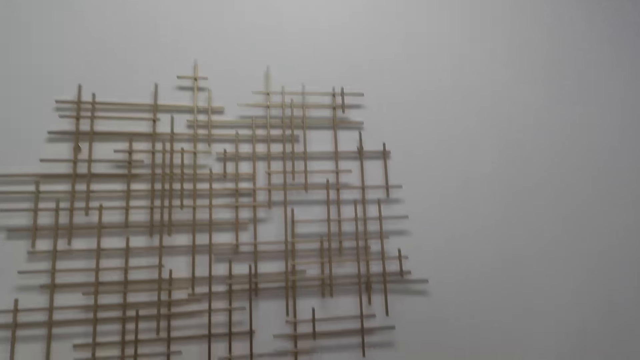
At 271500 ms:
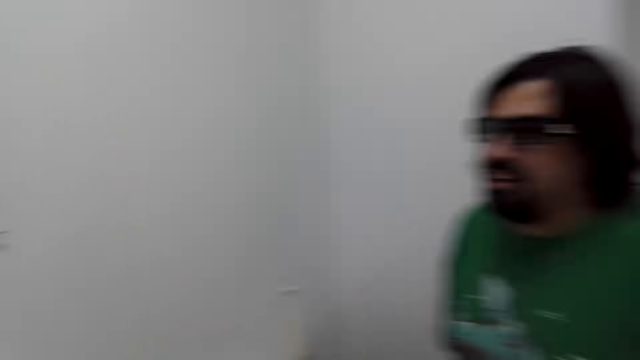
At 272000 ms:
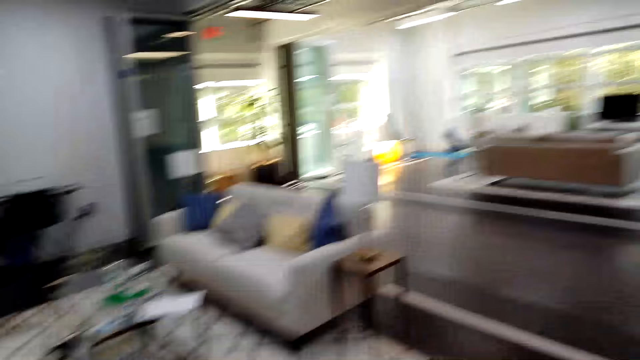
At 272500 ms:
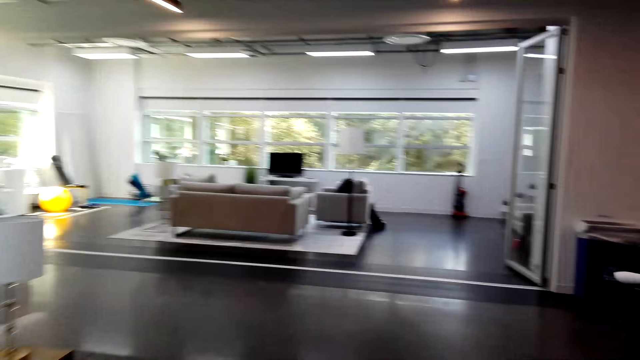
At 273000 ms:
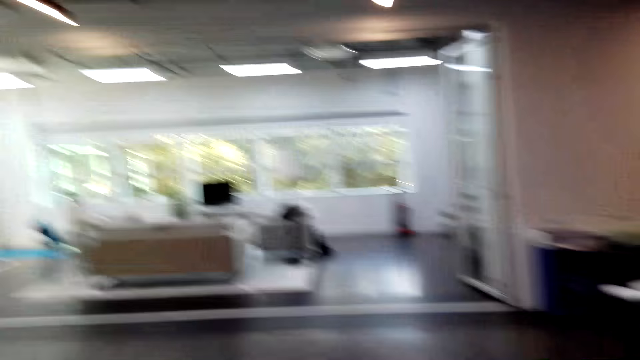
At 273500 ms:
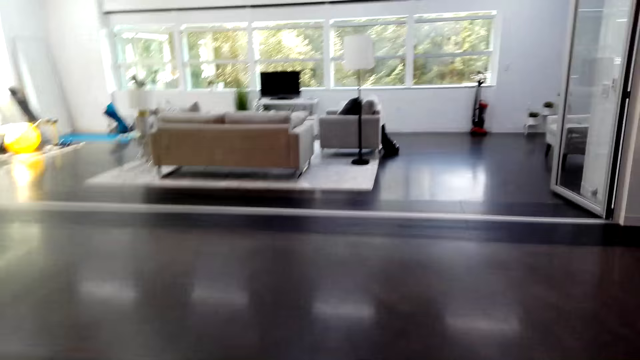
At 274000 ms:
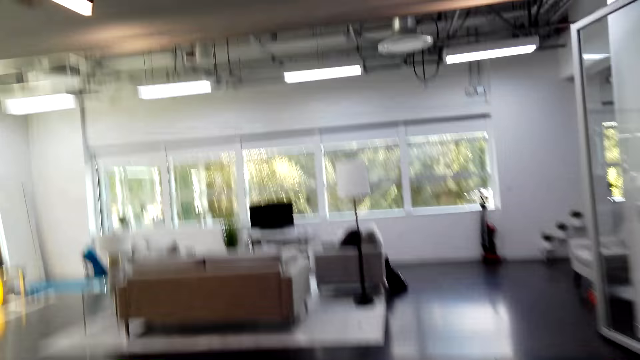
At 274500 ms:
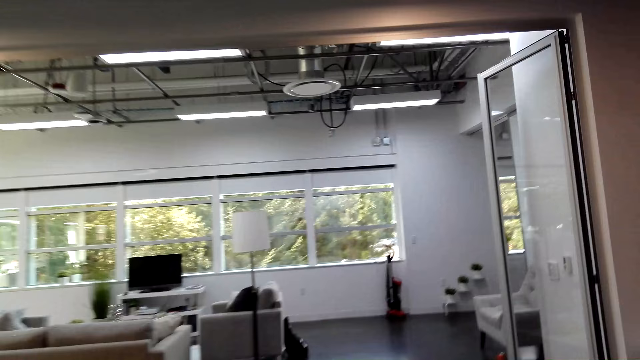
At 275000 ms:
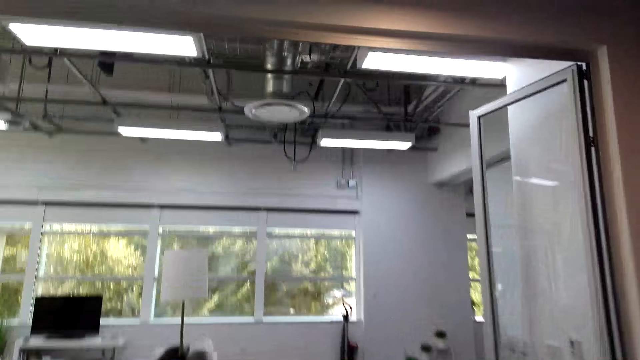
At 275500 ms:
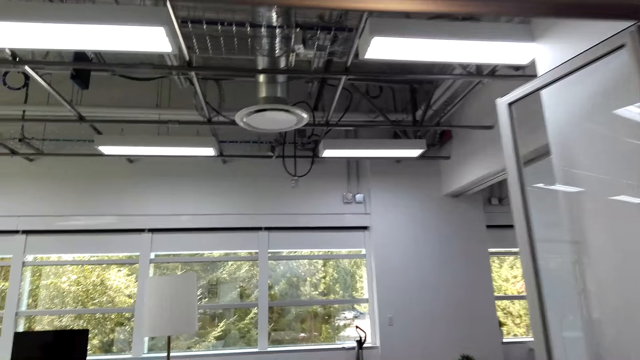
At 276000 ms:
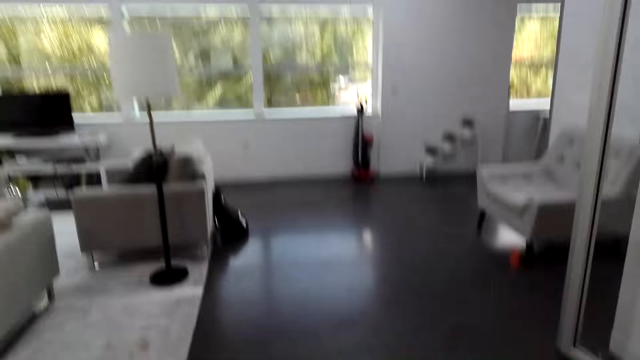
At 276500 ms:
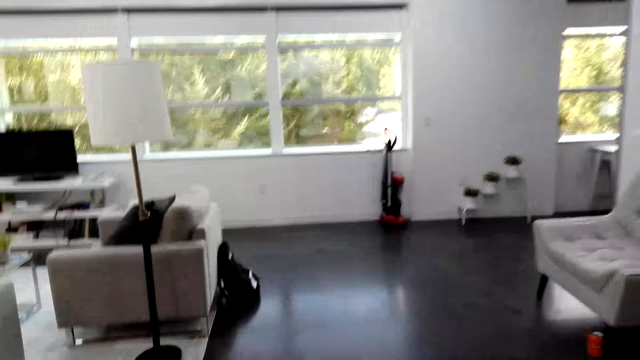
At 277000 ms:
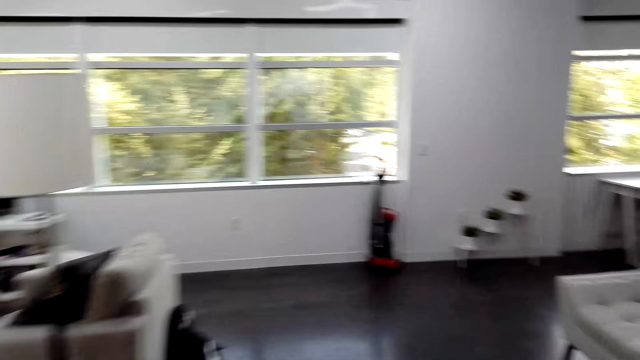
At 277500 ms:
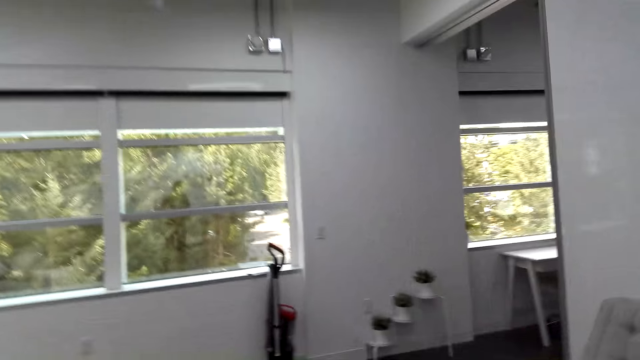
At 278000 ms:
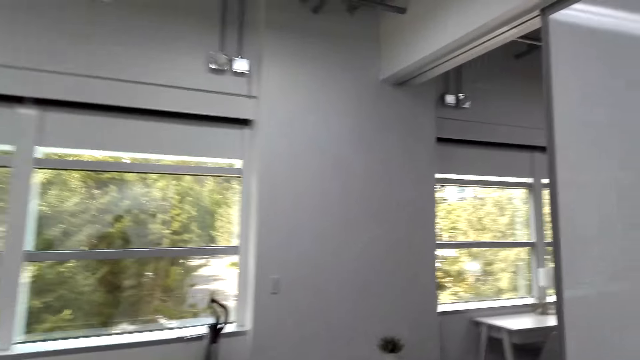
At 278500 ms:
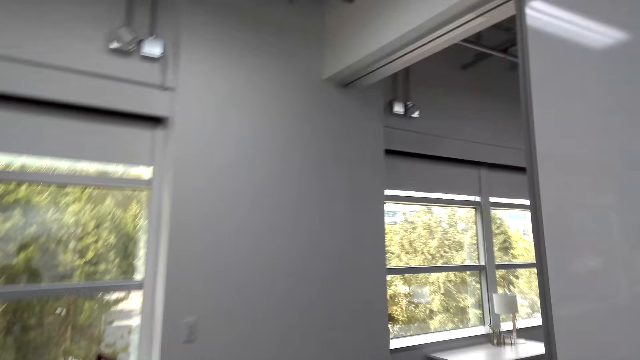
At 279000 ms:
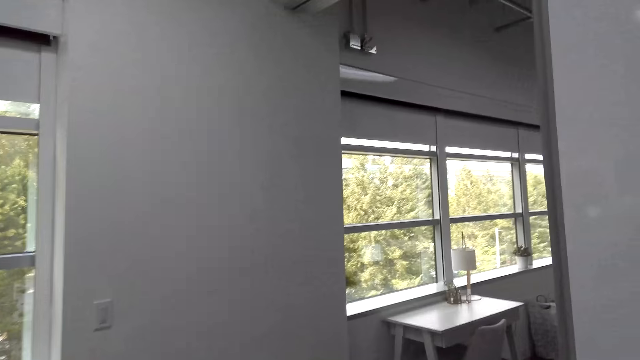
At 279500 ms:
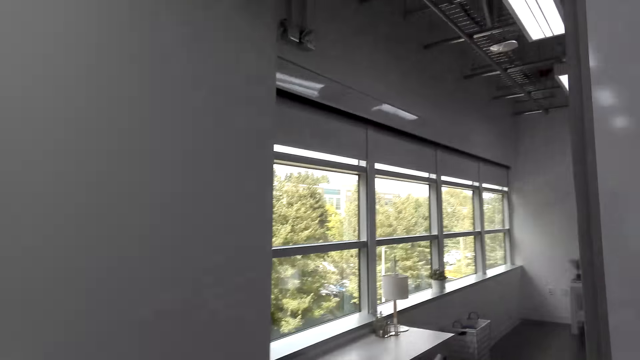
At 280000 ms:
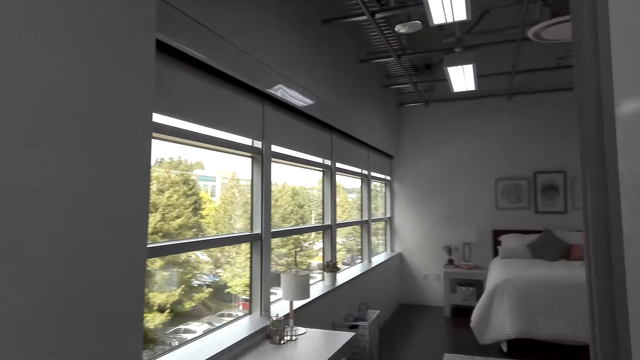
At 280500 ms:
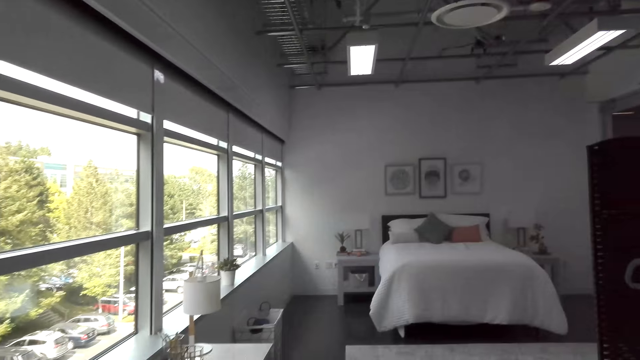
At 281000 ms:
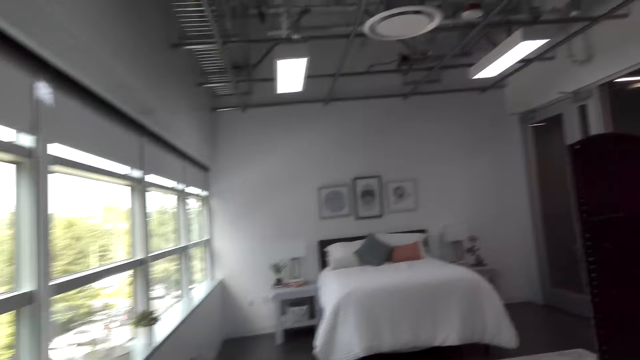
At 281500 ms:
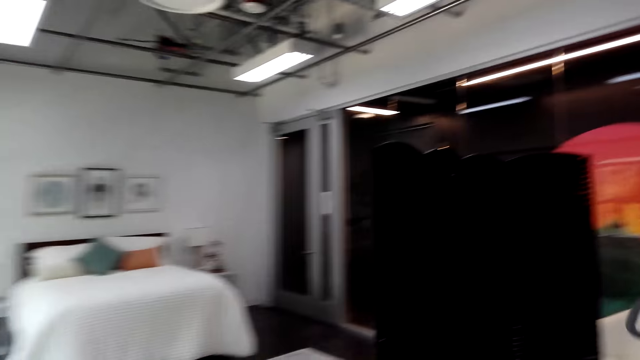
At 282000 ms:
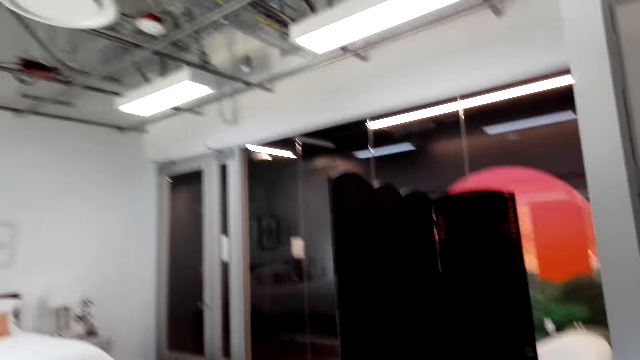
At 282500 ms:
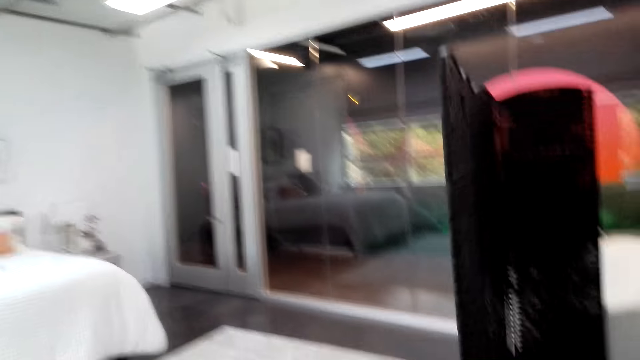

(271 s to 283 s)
The camera wearer walks to the bedroom.

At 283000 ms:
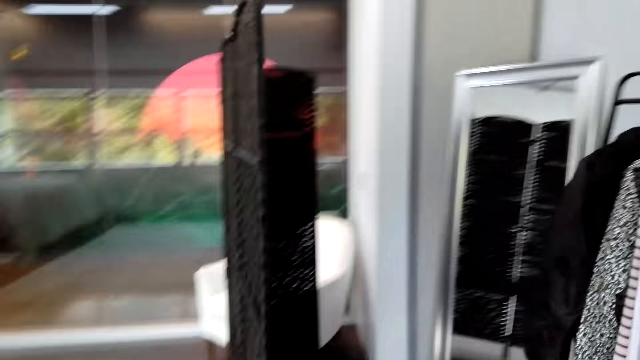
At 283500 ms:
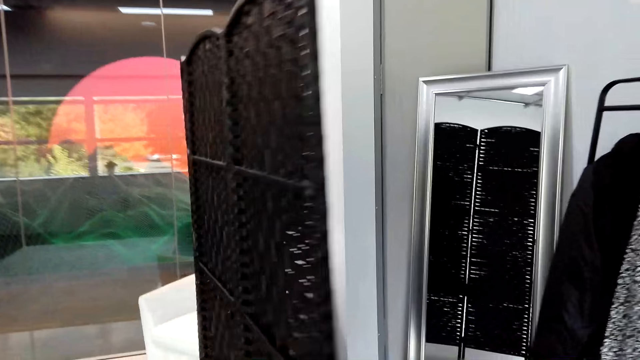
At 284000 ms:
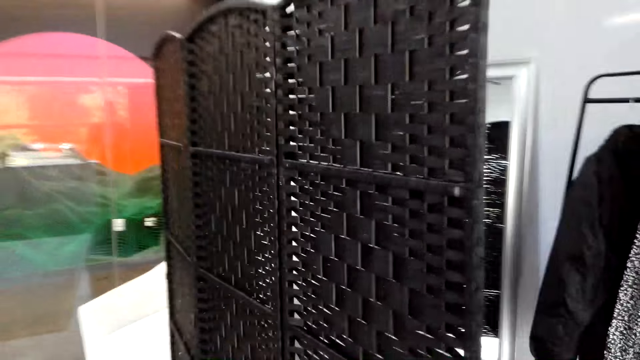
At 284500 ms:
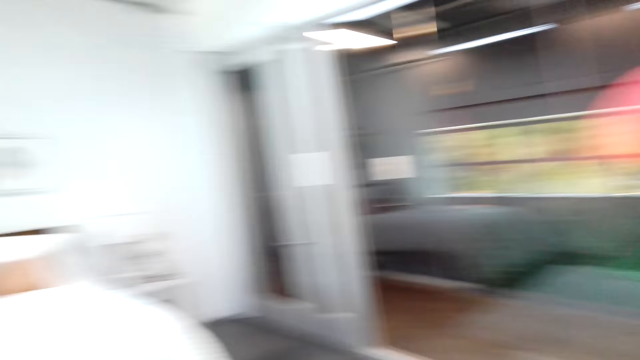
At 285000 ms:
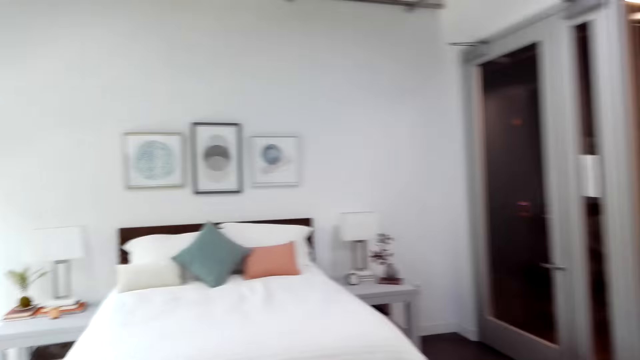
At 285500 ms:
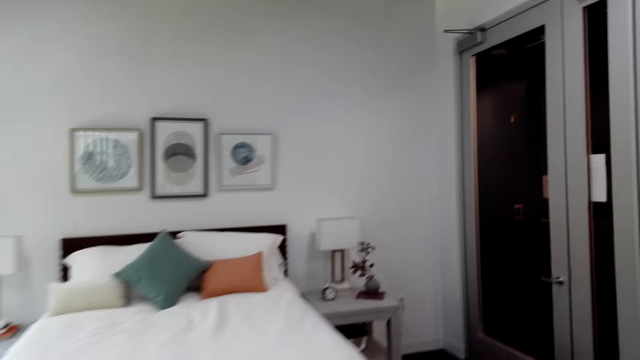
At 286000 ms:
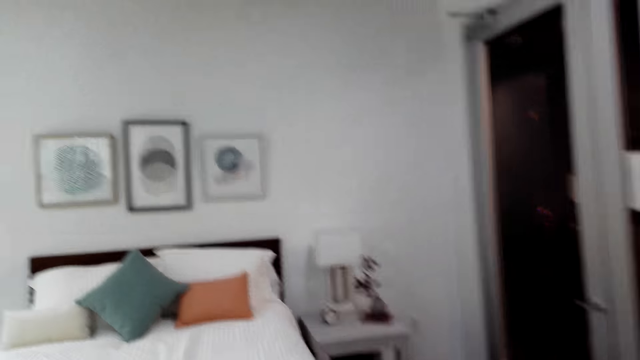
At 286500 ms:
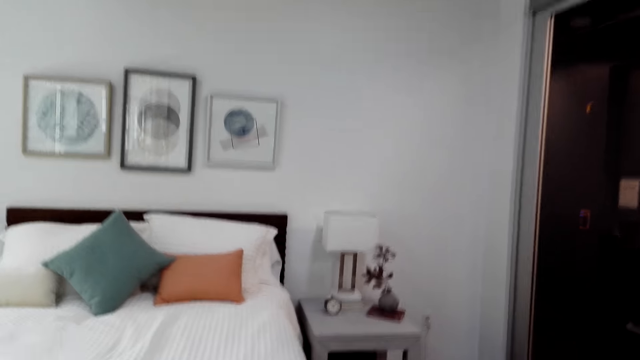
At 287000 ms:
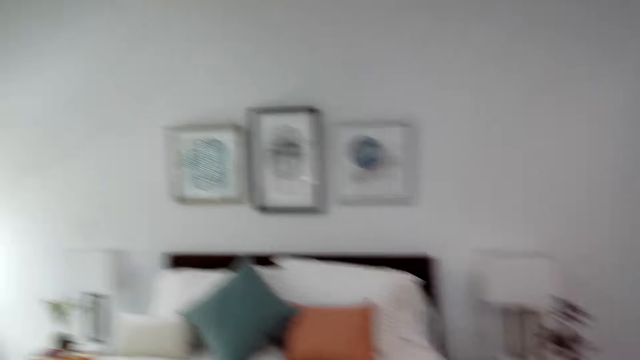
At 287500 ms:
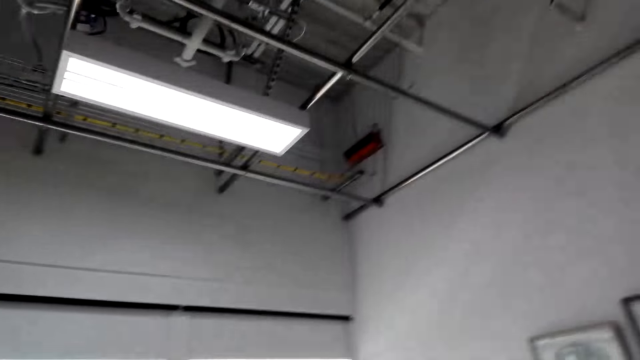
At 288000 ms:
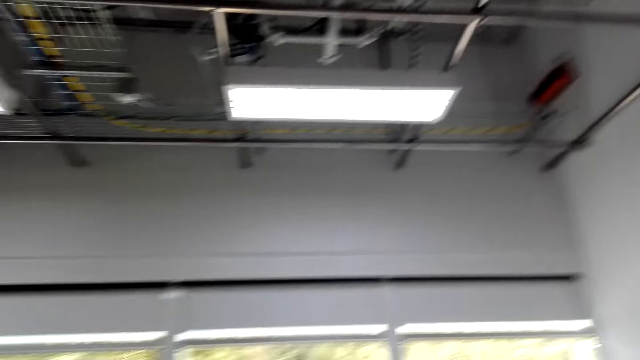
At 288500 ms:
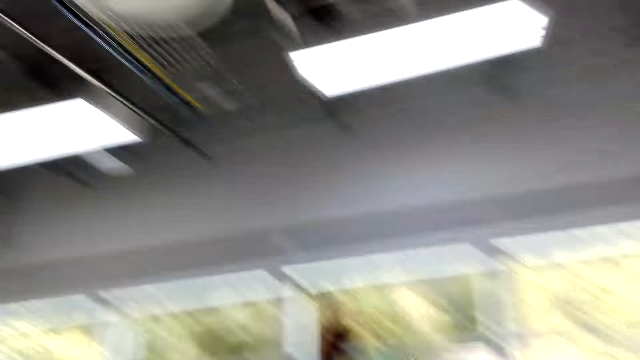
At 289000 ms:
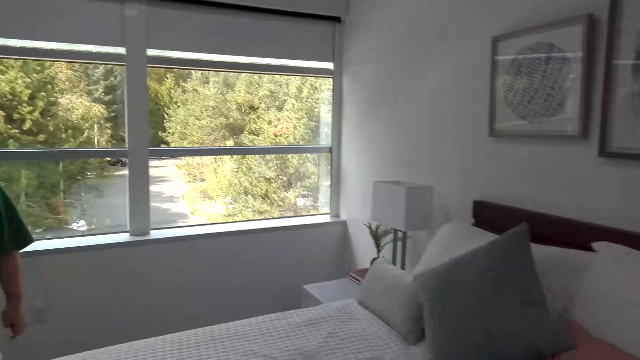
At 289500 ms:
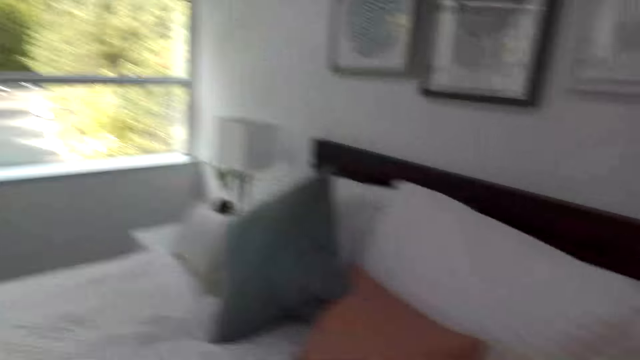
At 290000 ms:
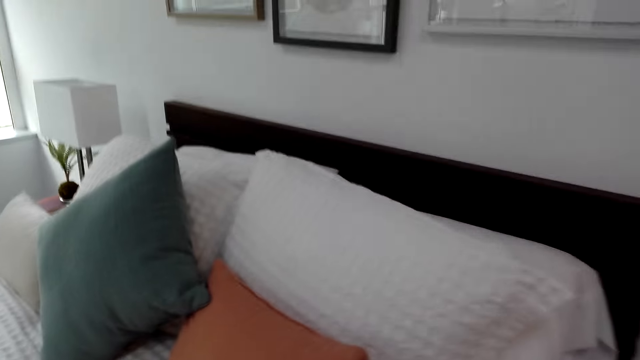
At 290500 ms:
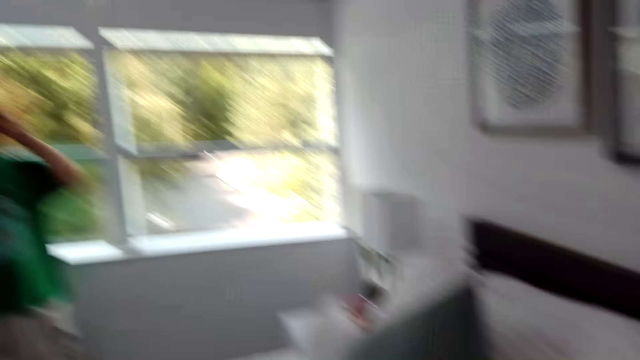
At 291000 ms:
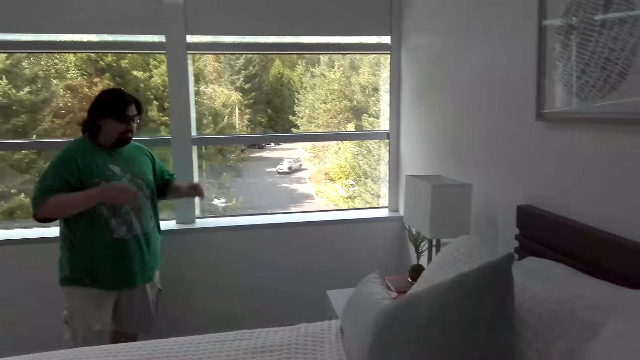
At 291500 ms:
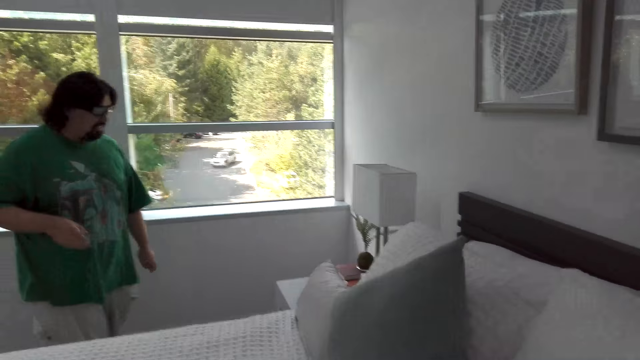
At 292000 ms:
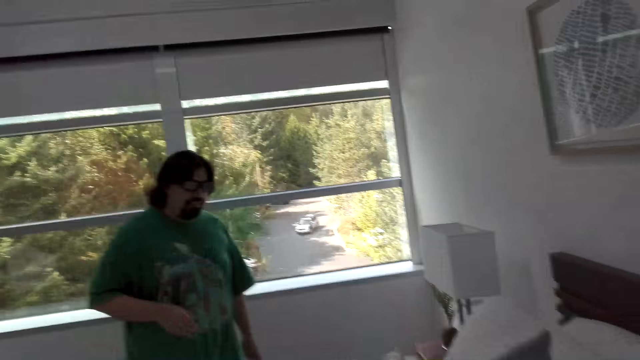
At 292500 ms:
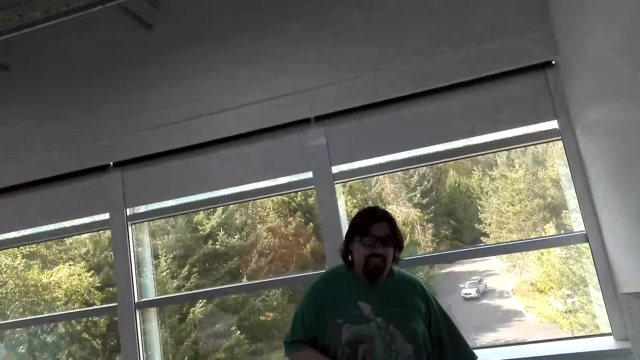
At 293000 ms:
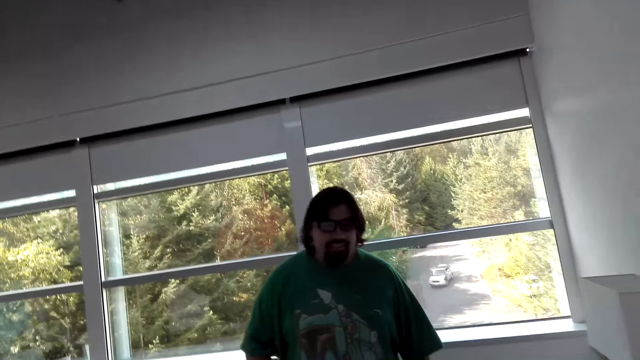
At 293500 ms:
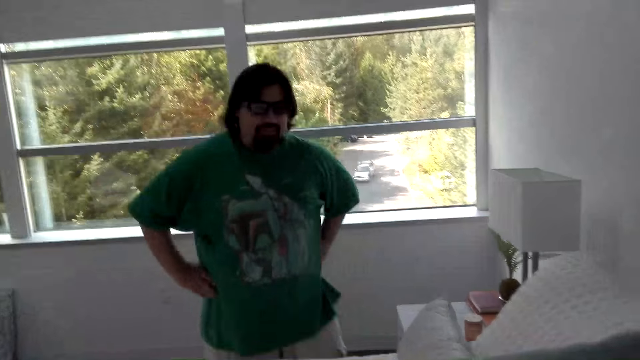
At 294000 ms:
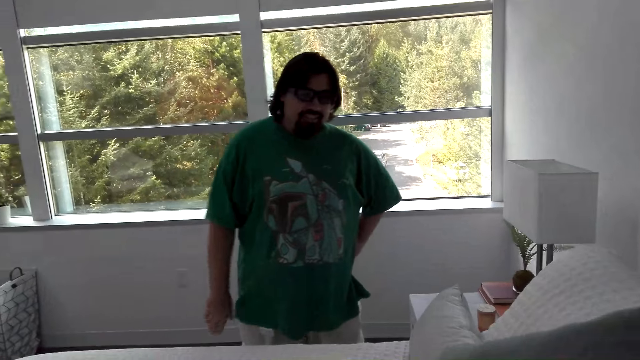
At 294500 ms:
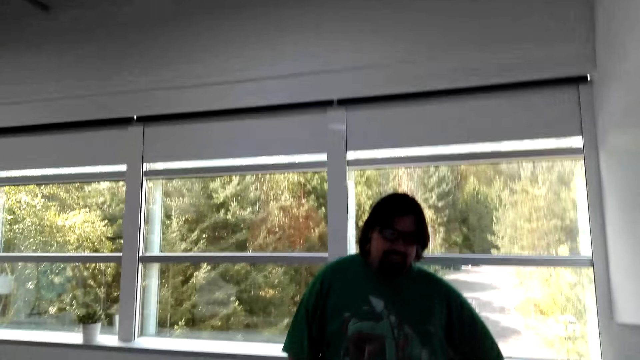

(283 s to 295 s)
A man talks to the camera wearer.
